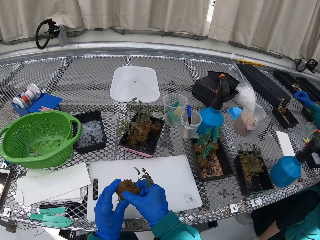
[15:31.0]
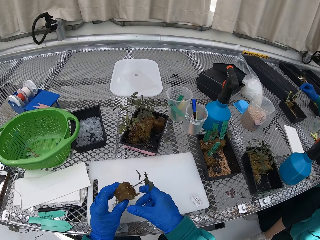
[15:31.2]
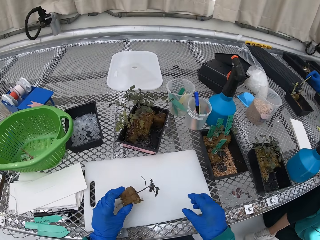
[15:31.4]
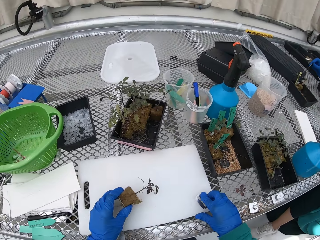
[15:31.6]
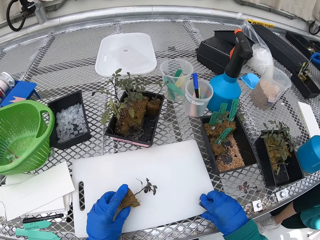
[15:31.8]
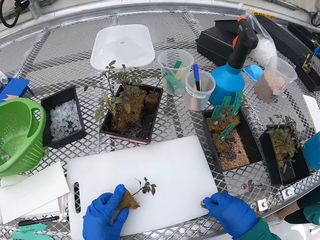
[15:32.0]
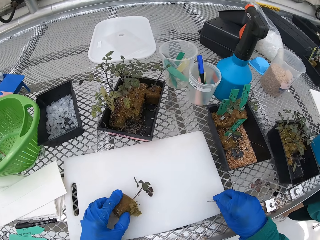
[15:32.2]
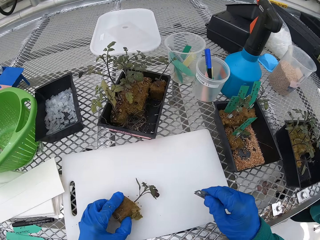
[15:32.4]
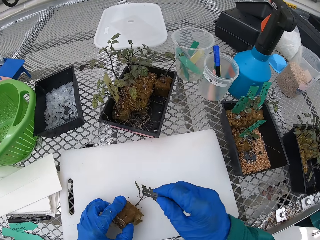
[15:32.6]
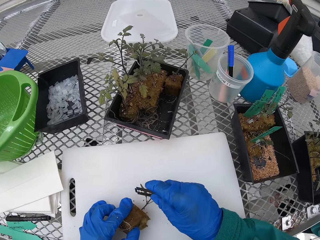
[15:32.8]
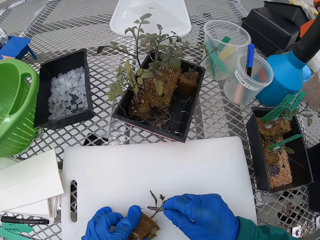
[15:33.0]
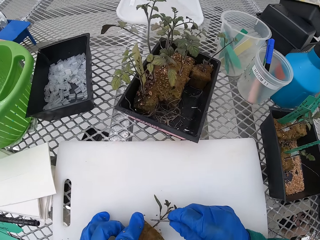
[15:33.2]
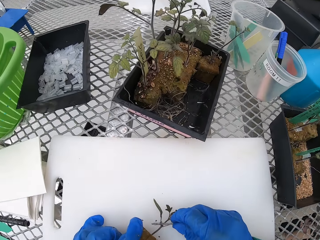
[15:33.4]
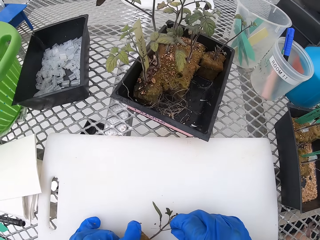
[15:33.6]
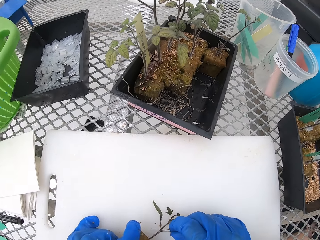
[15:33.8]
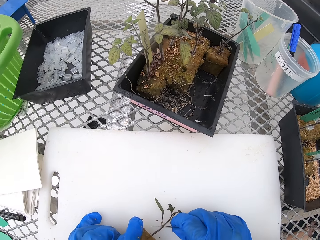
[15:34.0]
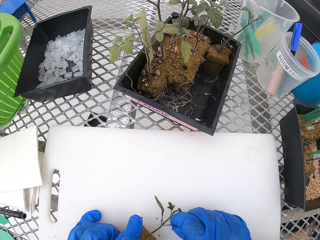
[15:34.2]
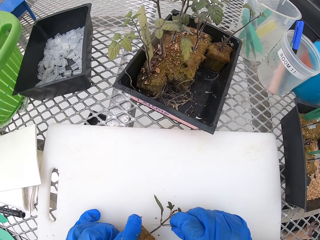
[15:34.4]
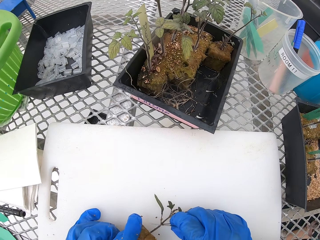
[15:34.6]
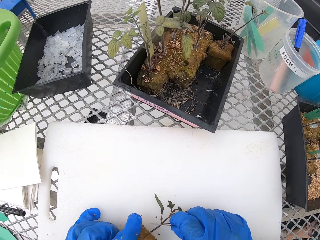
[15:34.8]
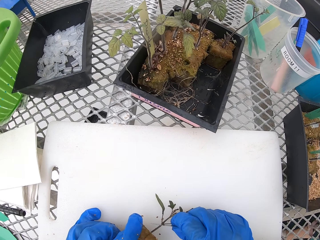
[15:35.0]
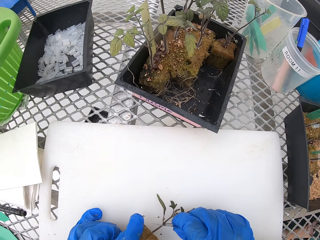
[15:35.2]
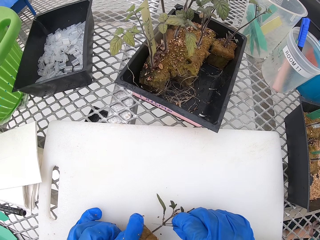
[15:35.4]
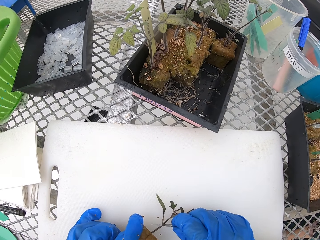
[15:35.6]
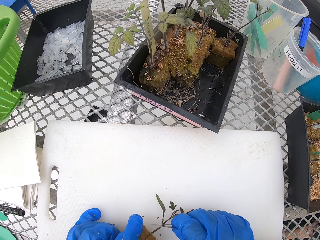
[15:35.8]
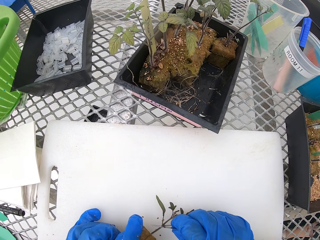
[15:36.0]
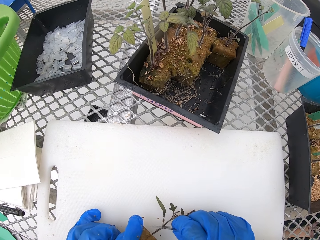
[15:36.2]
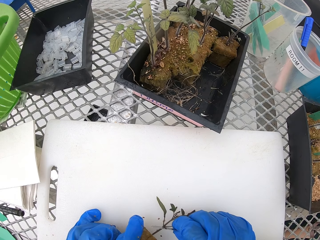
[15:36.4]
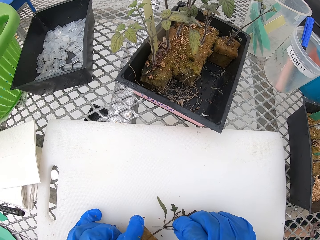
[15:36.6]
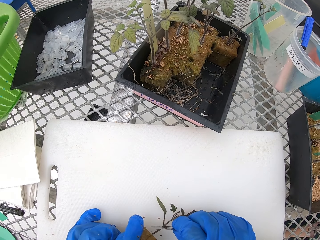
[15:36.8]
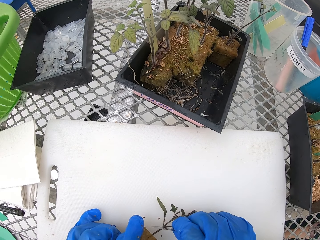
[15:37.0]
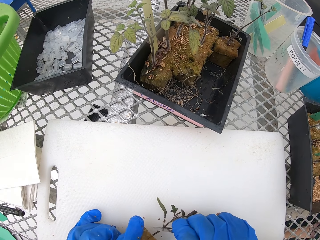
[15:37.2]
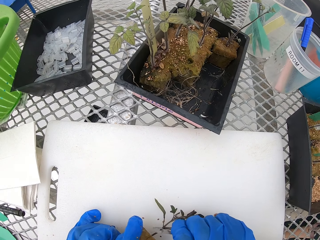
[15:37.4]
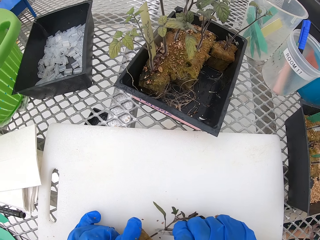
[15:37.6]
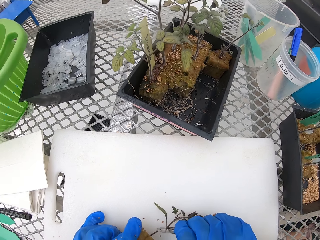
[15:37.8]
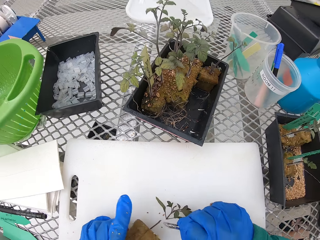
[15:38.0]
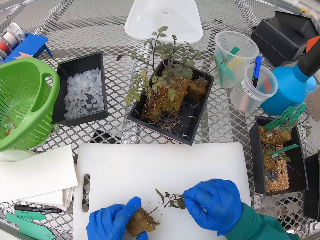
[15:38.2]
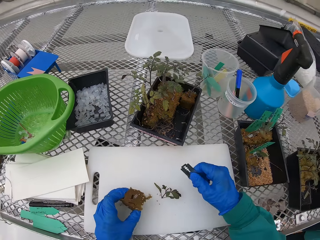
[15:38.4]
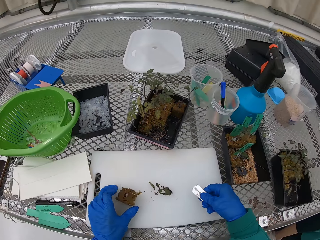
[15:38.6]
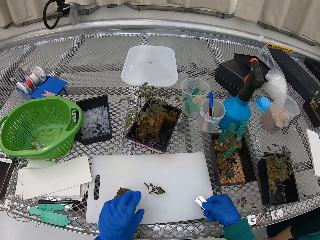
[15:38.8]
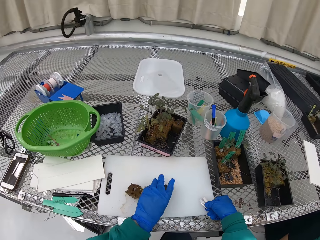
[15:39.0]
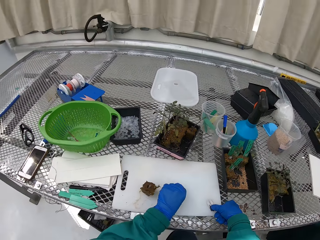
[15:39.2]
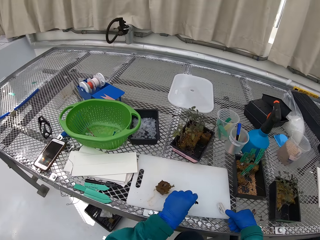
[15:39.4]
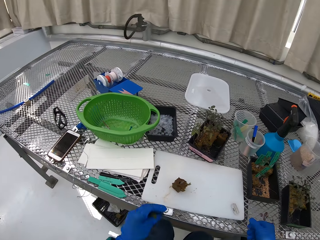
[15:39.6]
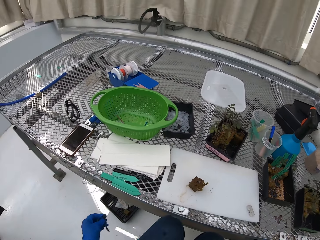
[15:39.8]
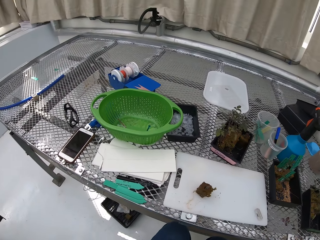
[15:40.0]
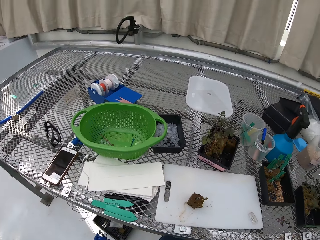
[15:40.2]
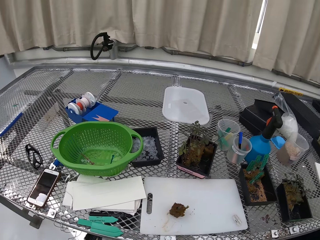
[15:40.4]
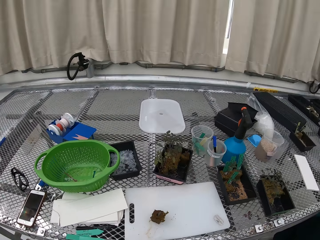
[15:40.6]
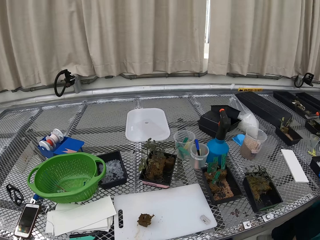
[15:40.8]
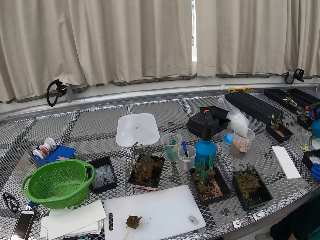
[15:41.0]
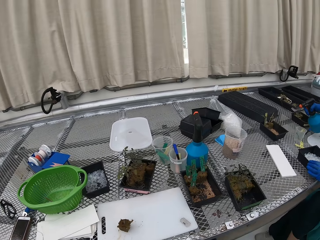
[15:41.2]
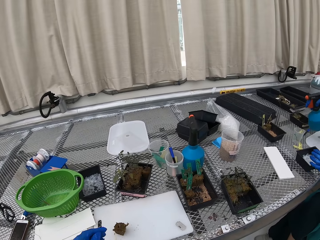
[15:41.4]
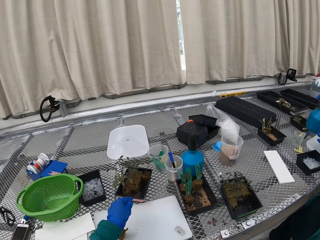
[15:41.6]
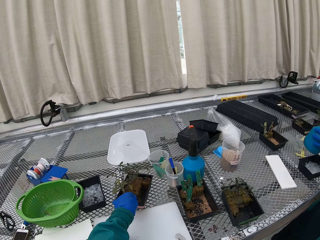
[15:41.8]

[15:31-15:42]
The camera wearer picks up the blade. They cut the plant. They cut the flower. They put the razor down.

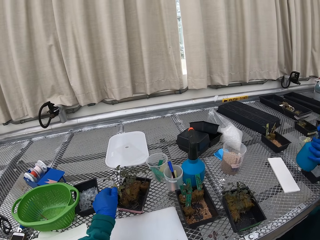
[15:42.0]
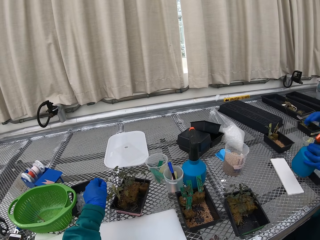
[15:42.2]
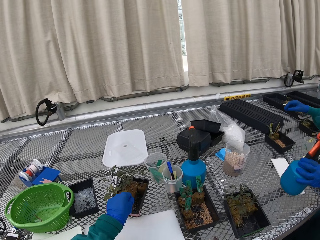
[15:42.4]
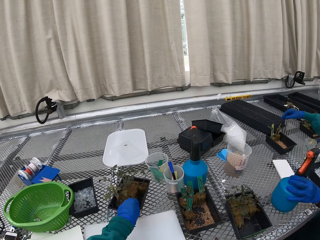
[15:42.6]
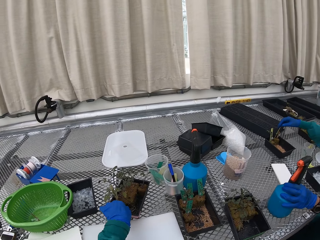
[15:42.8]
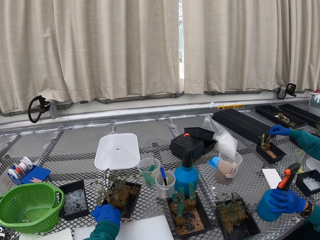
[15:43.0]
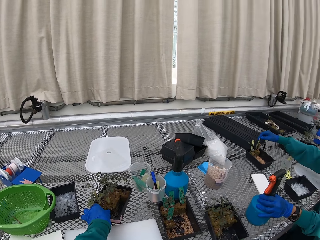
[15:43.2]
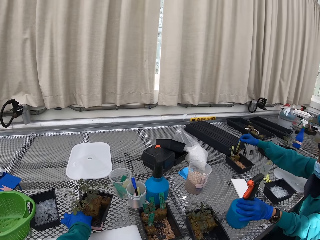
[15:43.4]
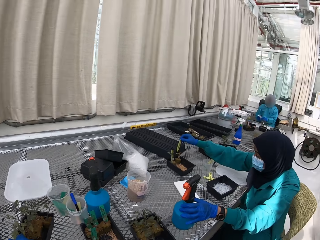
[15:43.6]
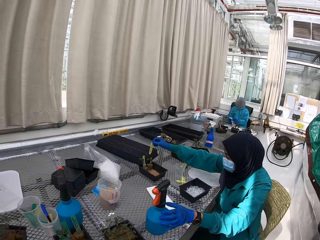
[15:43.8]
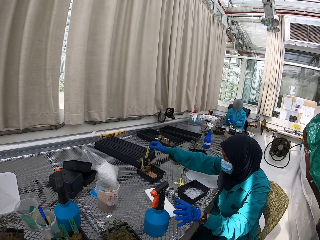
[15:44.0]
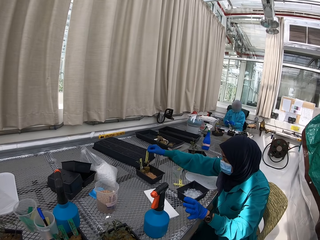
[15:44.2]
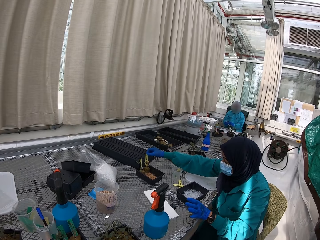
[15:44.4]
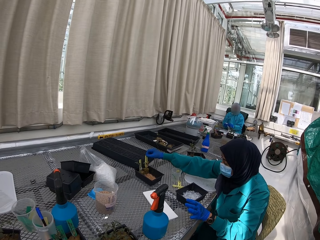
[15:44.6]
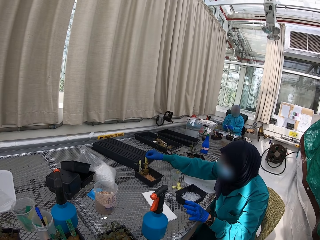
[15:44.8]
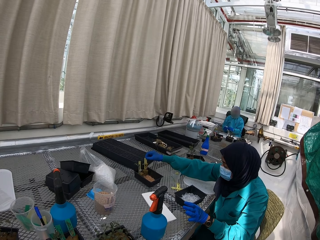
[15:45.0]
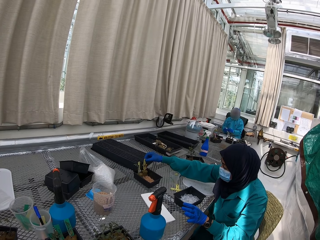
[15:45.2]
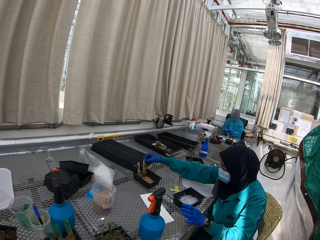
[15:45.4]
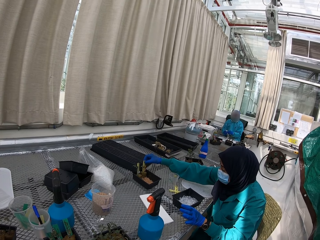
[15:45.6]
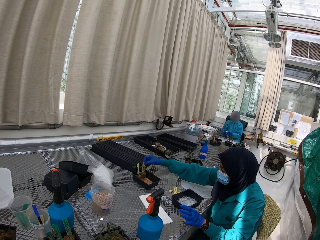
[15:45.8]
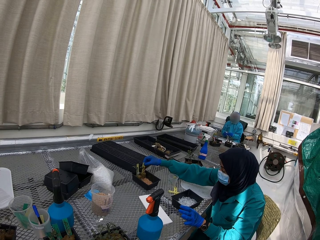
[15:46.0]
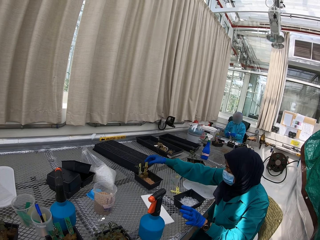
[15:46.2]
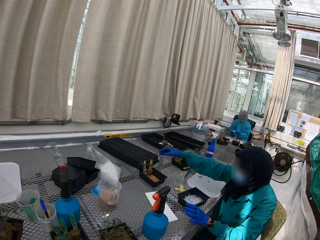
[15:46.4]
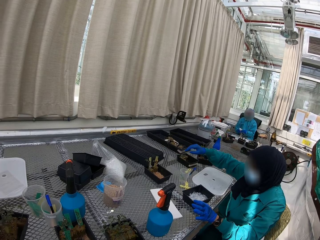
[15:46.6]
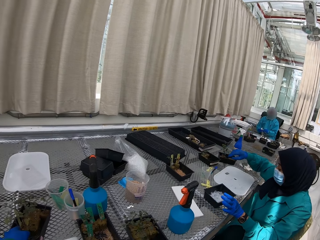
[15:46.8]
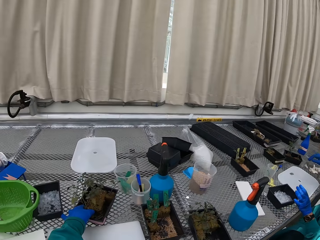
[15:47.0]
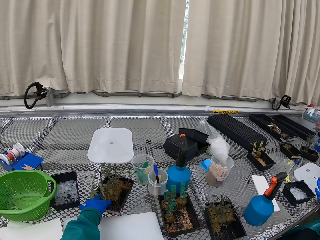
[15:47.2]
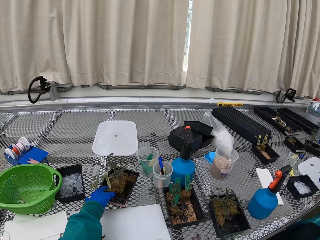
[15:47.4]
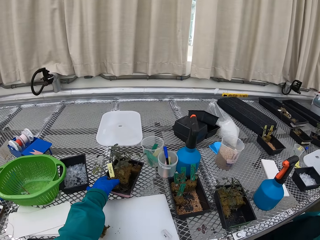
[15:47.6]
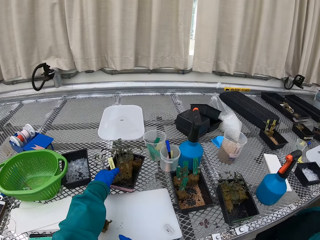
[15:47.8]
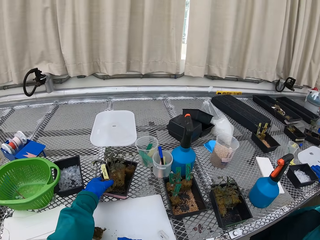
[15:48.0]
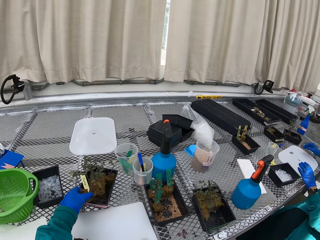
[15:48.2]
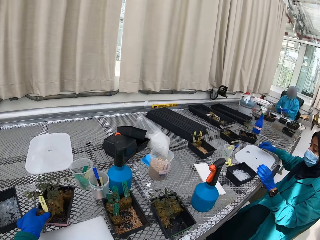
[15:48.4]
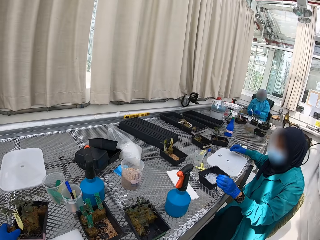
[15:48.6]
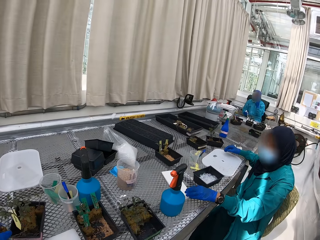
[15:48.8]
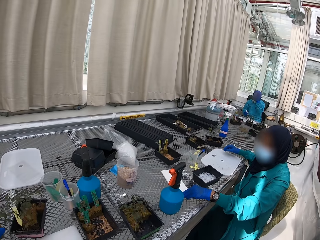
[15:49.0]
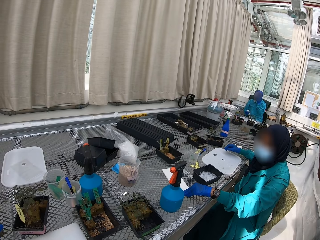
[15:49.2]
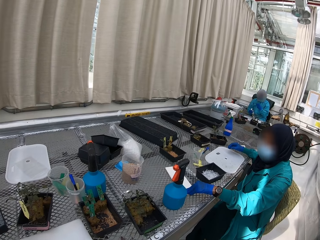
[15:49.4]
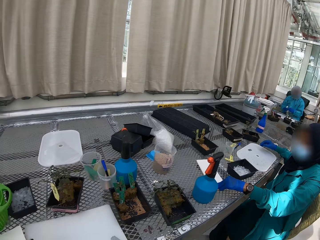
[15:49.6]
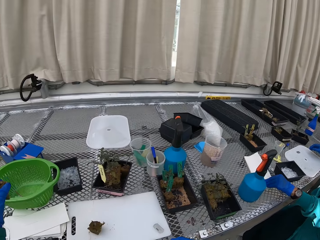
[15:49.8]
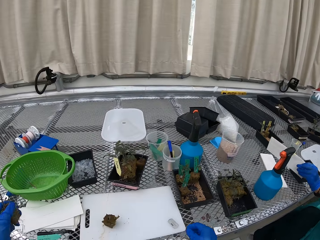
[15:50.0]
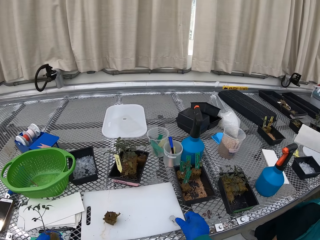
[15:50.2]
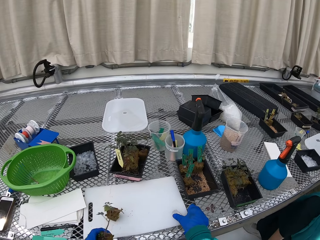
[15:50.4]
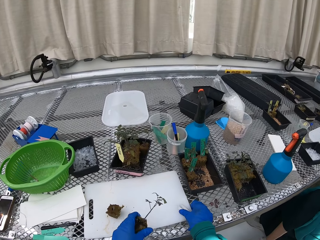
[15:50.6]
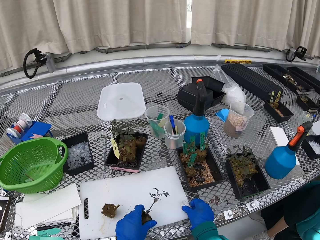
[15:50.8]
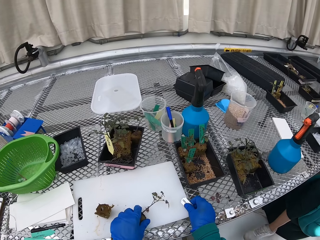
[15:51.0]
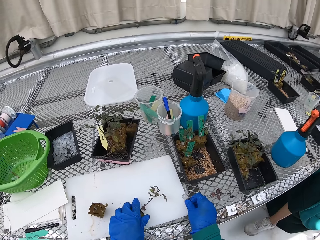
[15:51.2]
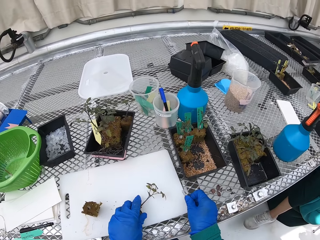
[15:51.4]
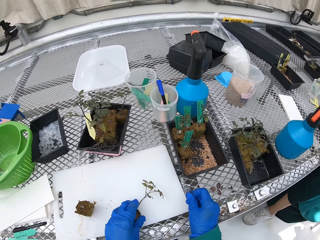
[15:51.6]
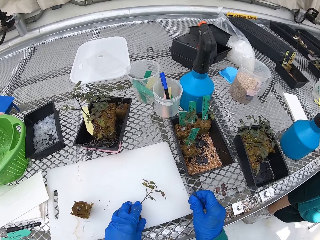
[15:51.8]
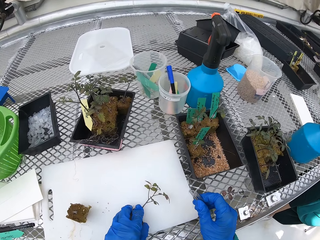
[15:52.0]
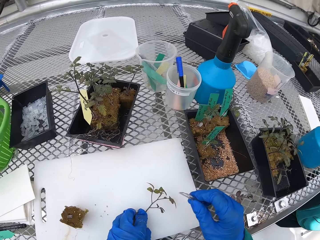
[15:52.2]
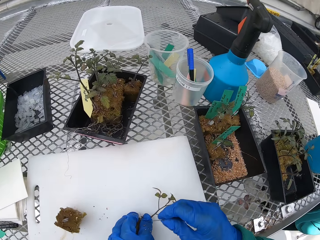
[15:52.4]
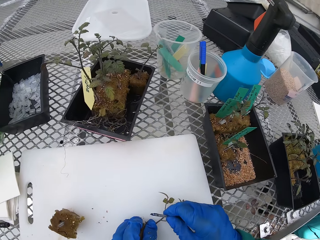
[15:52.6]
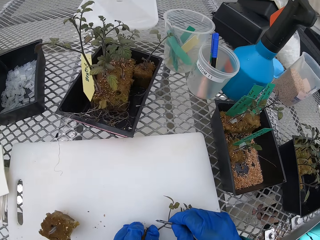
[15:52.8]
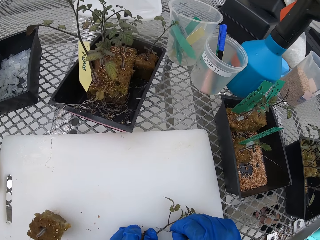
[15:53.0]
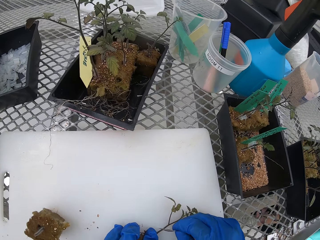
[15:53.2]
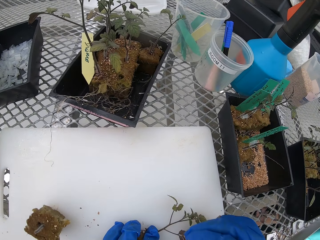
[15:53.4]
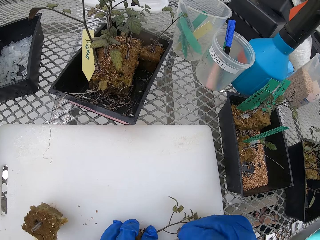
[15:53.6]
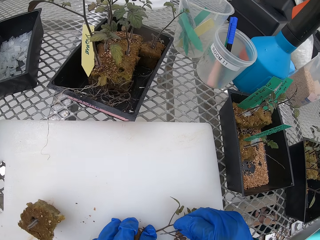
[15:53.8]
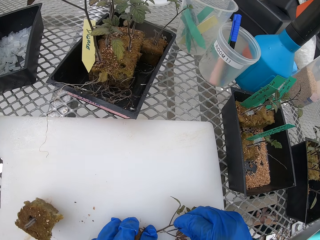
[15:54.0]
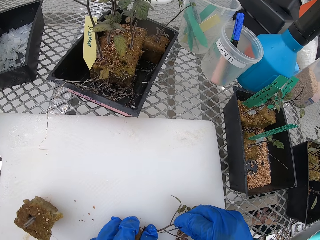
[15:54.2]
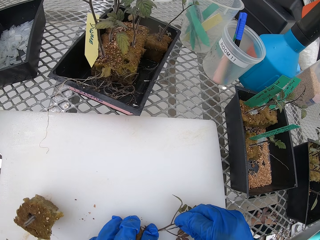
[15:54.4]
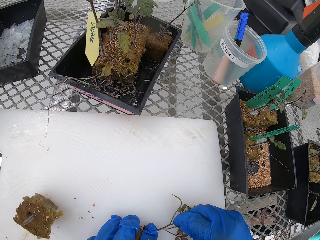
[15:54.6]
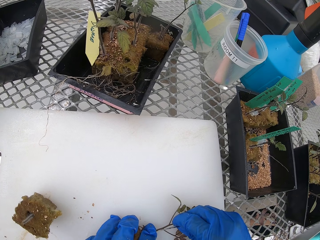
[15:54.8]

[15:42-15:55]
The camera wearer picks up the plant. A person puts a name sign on the flower. The camera wearer picks a flower. They cut the plant.
